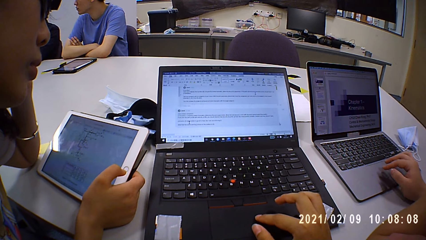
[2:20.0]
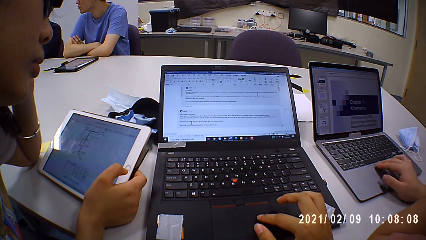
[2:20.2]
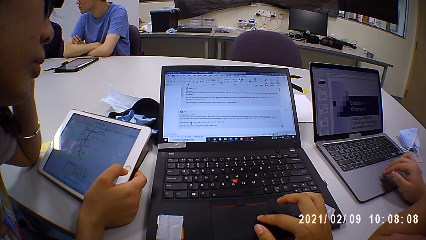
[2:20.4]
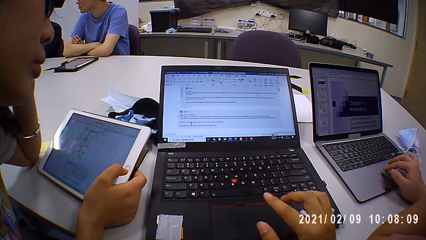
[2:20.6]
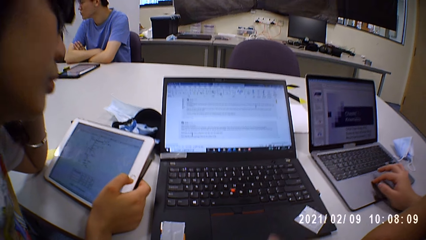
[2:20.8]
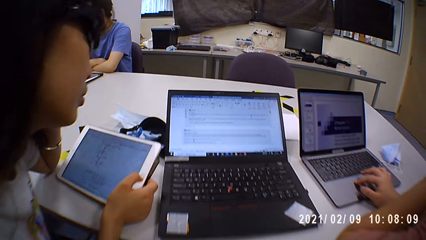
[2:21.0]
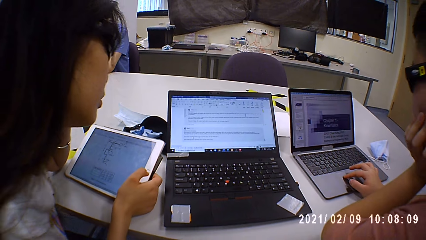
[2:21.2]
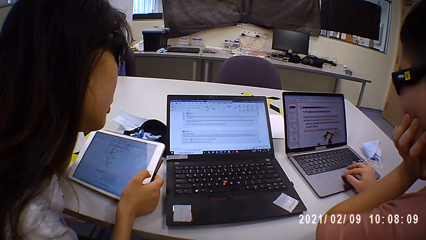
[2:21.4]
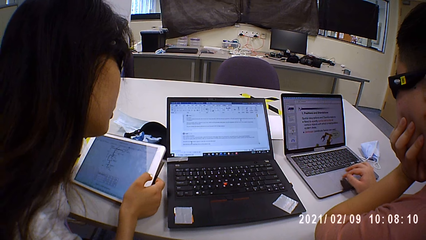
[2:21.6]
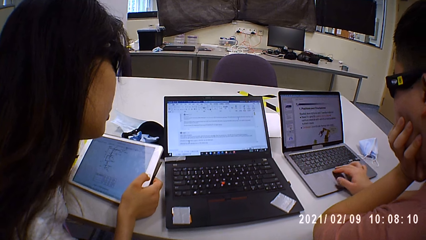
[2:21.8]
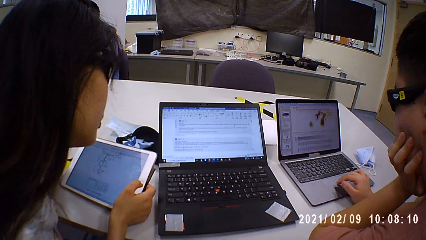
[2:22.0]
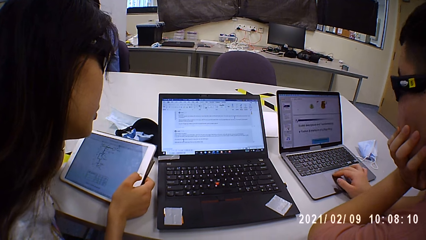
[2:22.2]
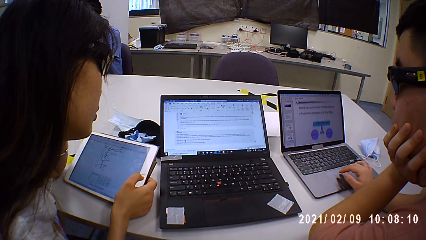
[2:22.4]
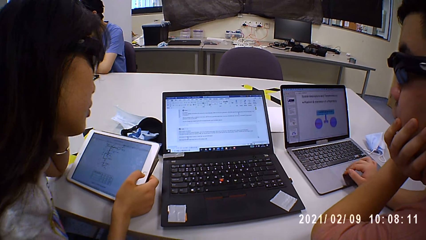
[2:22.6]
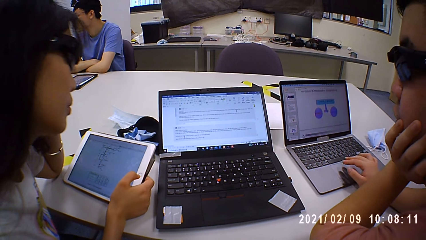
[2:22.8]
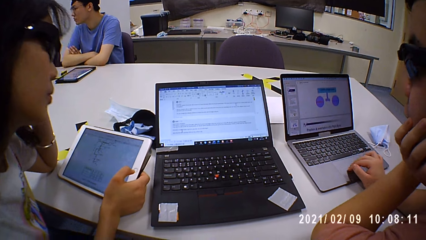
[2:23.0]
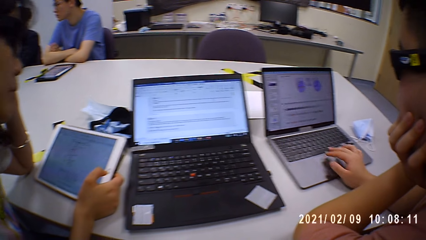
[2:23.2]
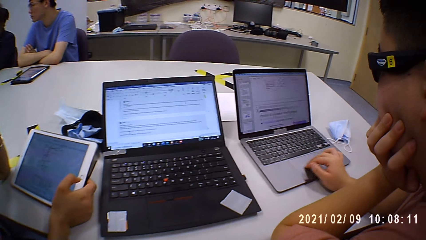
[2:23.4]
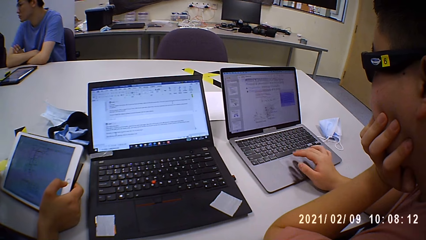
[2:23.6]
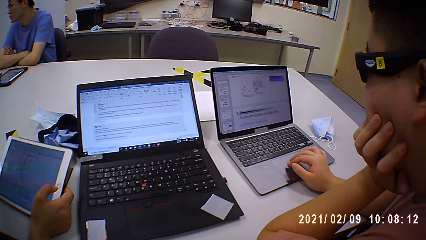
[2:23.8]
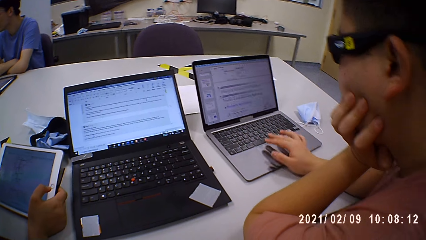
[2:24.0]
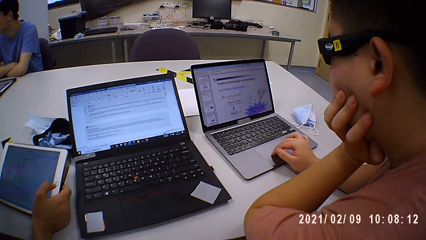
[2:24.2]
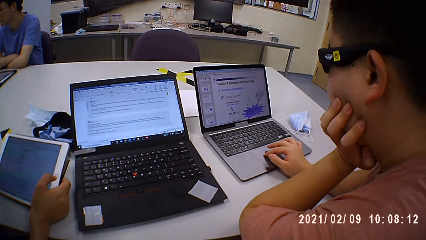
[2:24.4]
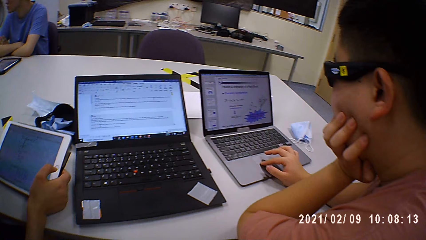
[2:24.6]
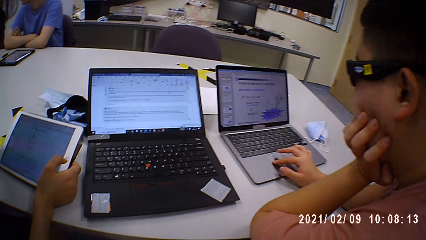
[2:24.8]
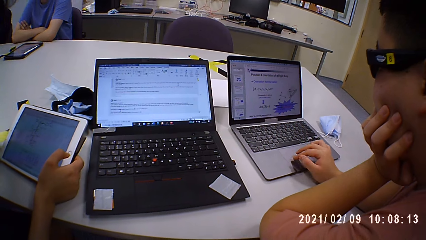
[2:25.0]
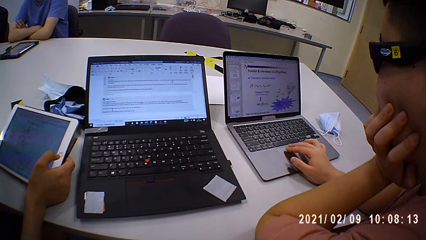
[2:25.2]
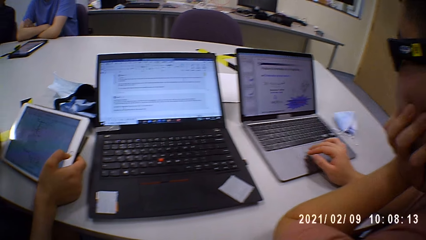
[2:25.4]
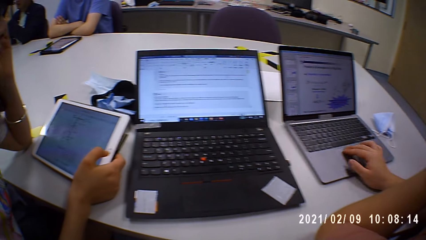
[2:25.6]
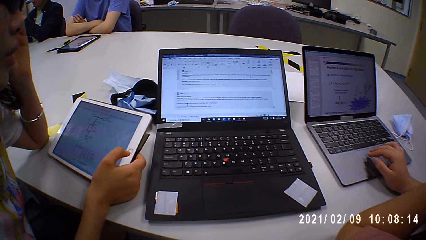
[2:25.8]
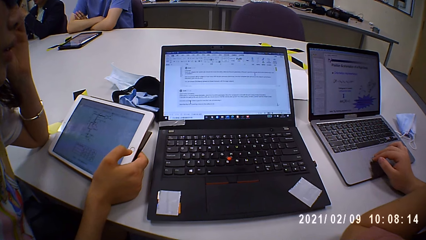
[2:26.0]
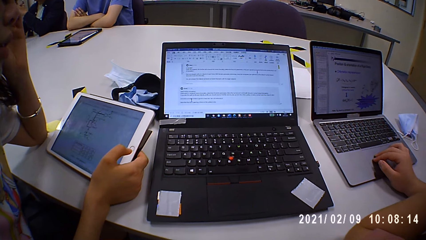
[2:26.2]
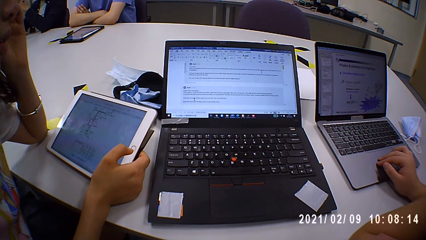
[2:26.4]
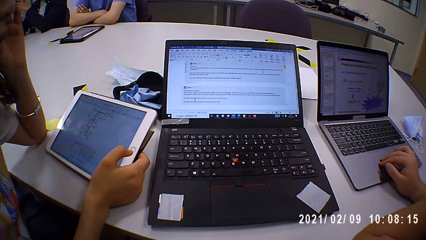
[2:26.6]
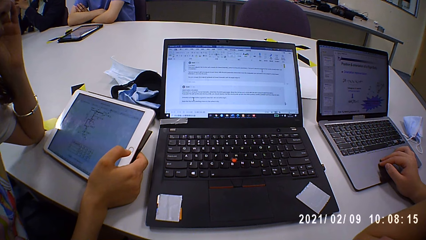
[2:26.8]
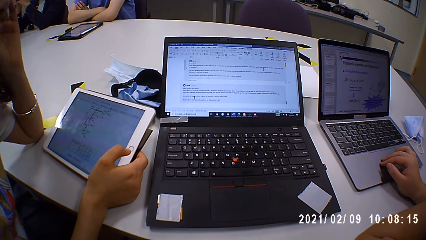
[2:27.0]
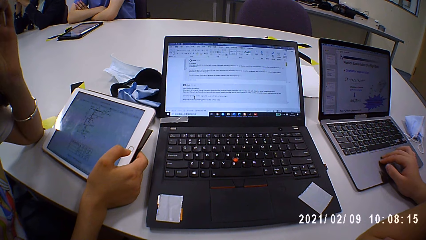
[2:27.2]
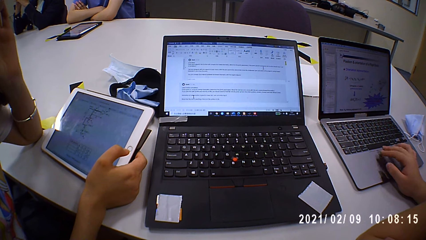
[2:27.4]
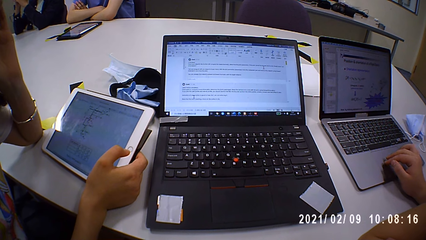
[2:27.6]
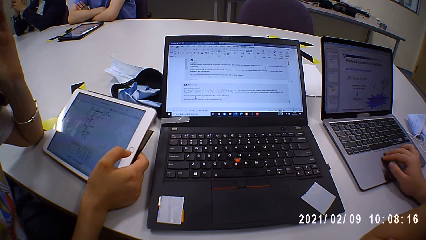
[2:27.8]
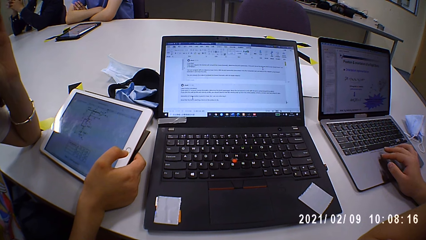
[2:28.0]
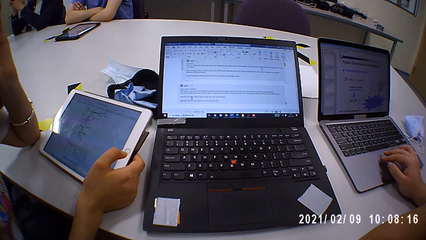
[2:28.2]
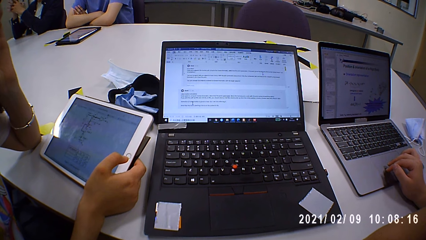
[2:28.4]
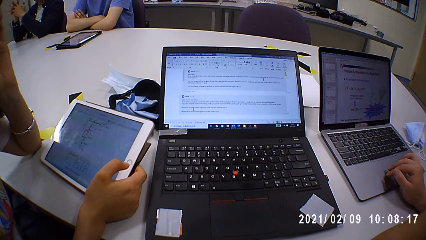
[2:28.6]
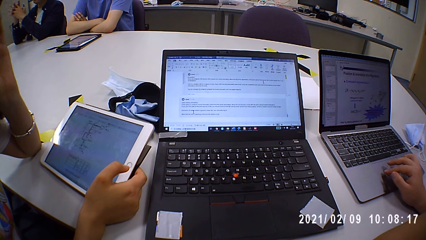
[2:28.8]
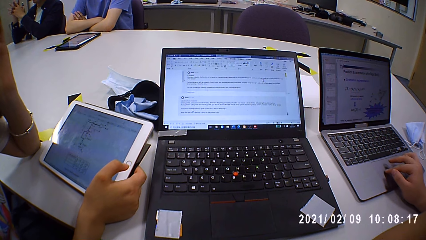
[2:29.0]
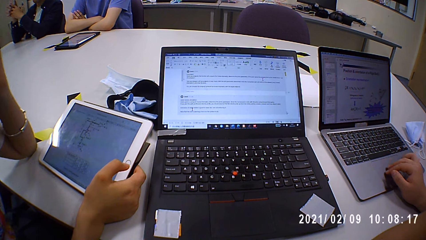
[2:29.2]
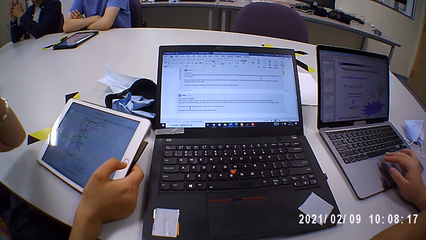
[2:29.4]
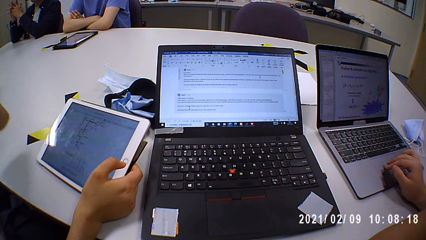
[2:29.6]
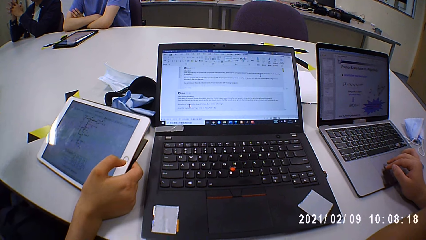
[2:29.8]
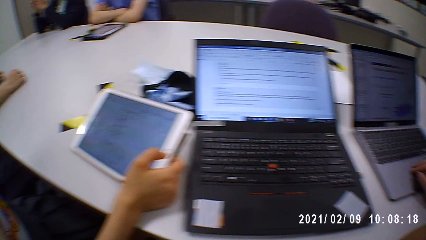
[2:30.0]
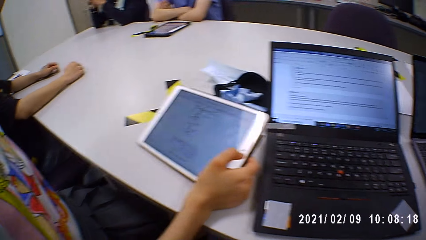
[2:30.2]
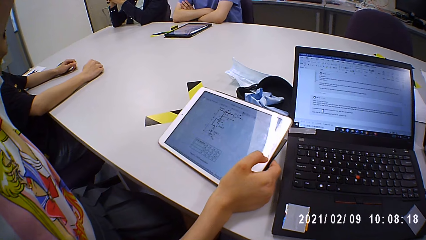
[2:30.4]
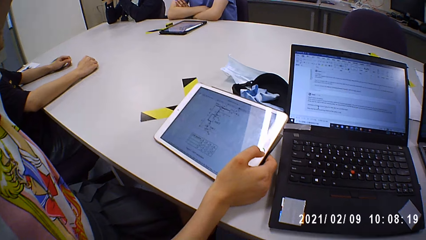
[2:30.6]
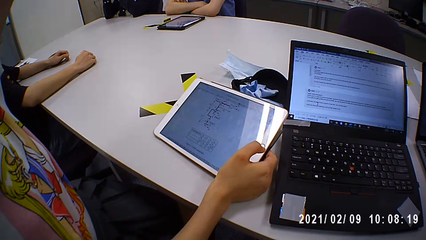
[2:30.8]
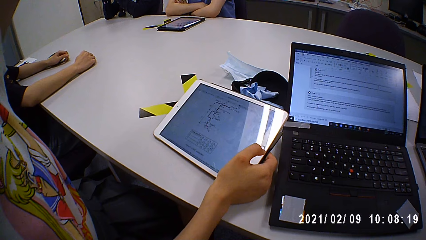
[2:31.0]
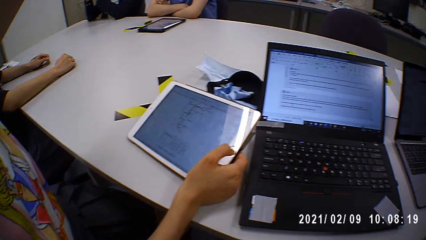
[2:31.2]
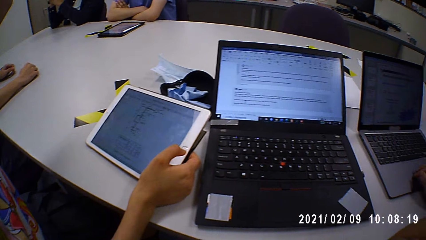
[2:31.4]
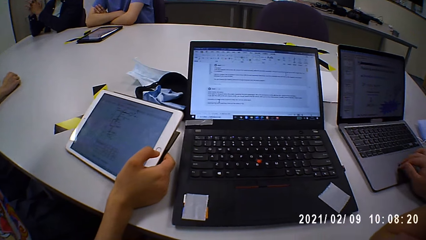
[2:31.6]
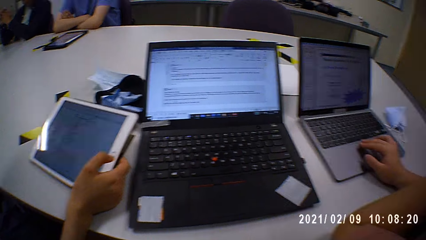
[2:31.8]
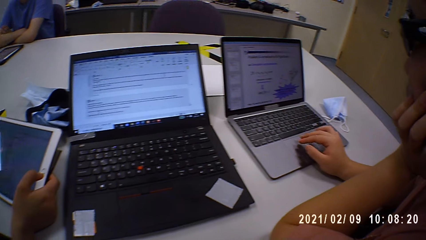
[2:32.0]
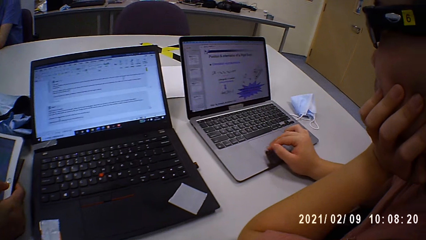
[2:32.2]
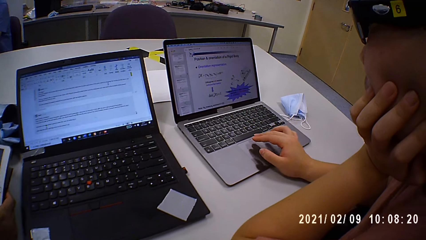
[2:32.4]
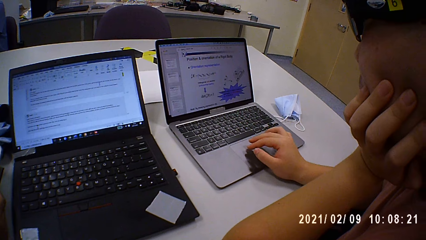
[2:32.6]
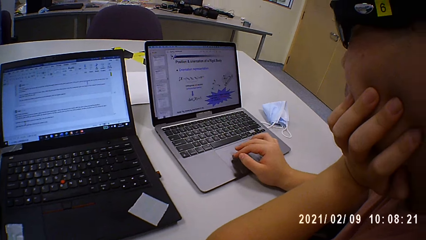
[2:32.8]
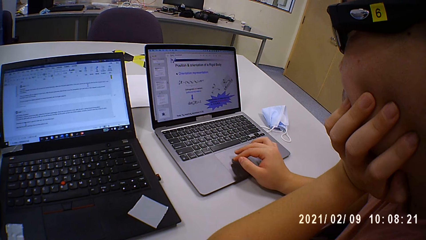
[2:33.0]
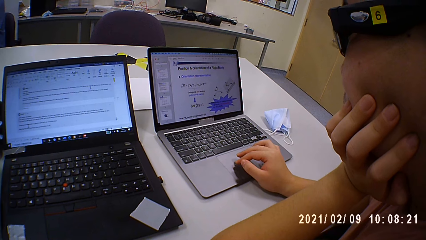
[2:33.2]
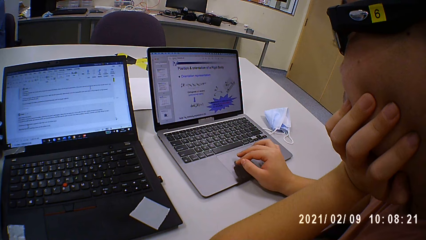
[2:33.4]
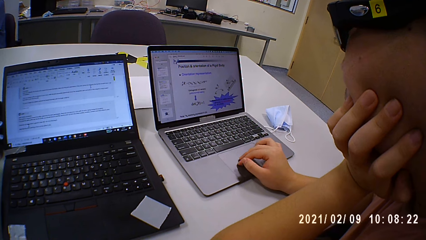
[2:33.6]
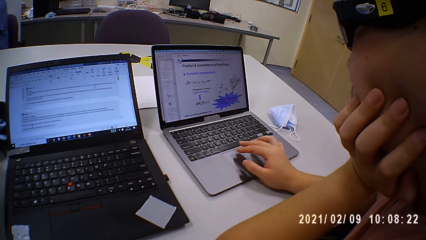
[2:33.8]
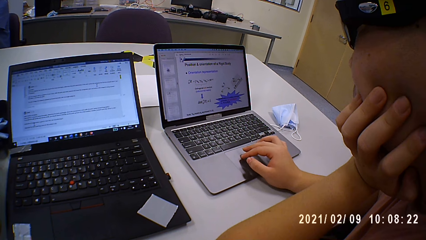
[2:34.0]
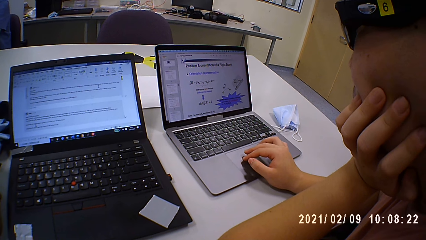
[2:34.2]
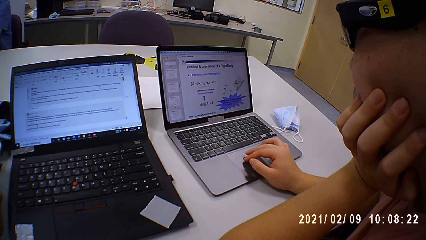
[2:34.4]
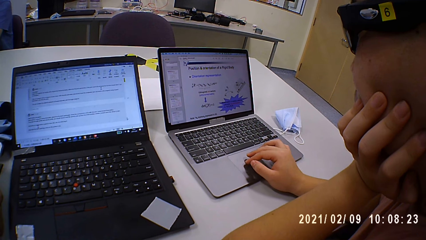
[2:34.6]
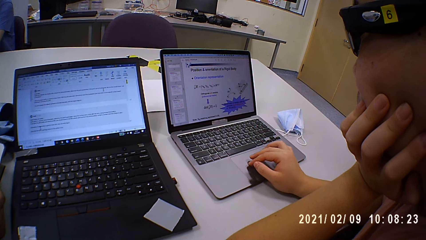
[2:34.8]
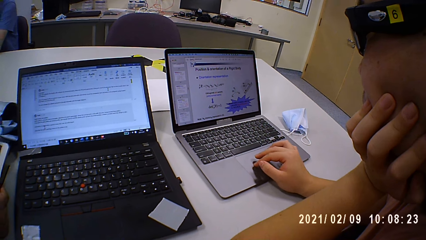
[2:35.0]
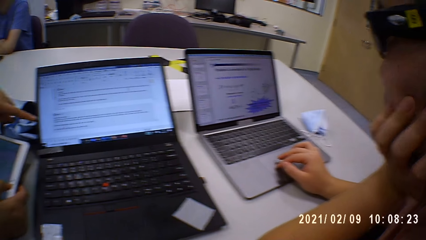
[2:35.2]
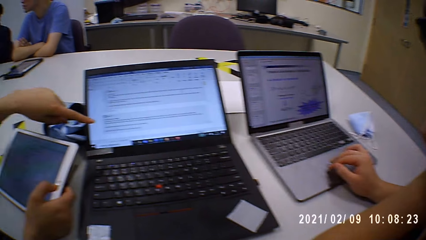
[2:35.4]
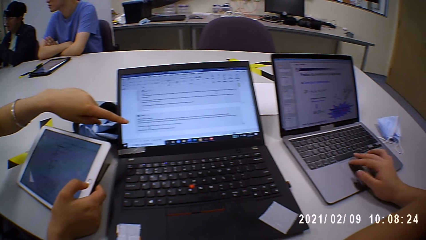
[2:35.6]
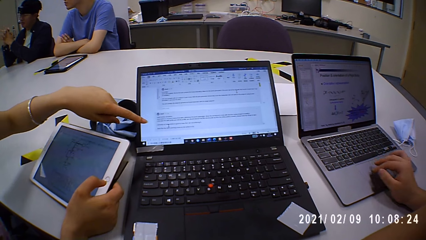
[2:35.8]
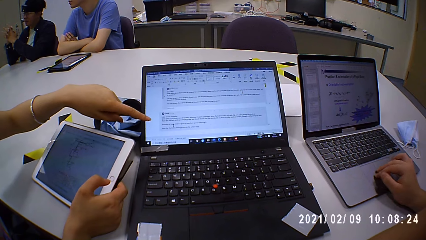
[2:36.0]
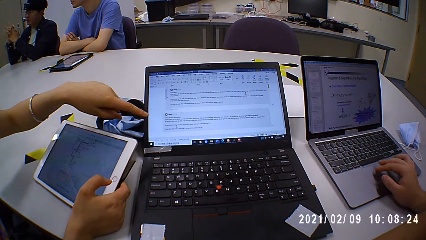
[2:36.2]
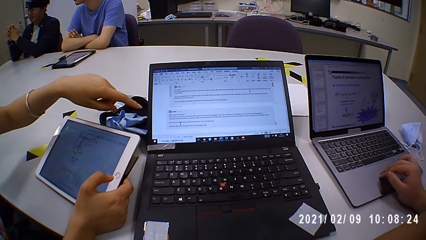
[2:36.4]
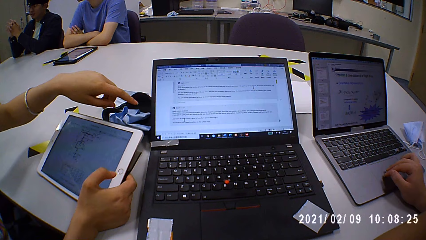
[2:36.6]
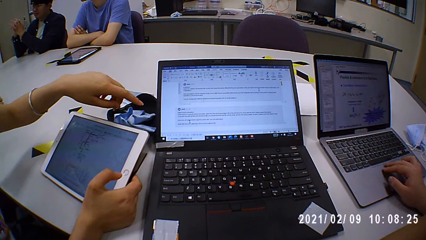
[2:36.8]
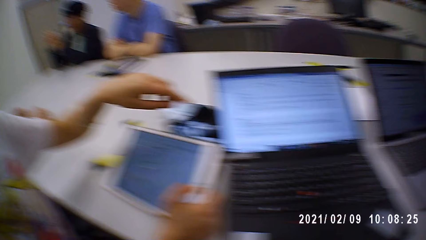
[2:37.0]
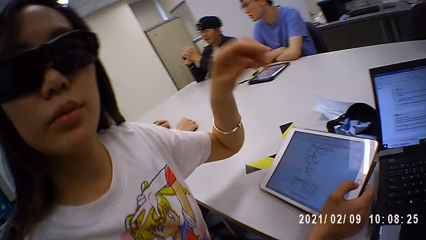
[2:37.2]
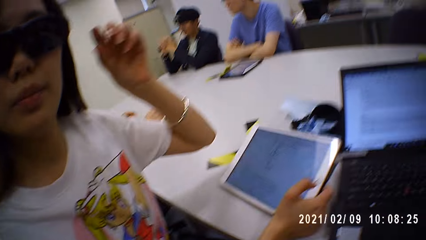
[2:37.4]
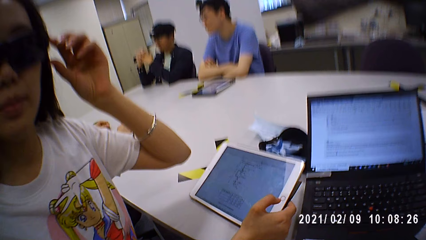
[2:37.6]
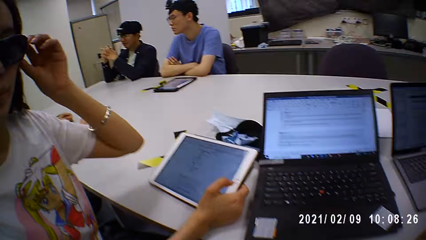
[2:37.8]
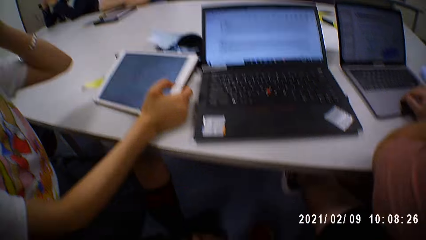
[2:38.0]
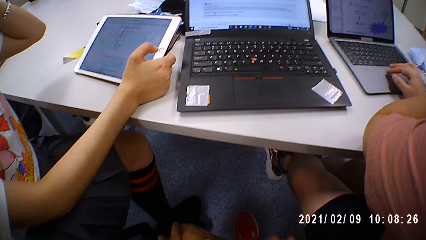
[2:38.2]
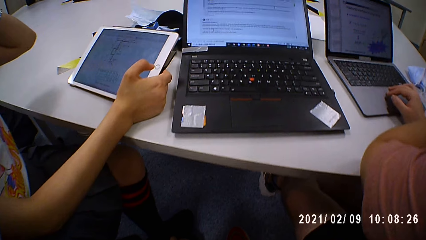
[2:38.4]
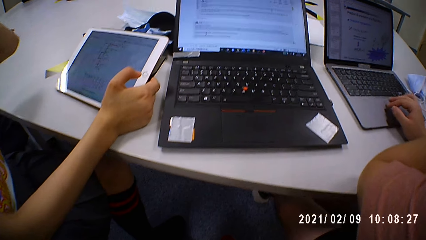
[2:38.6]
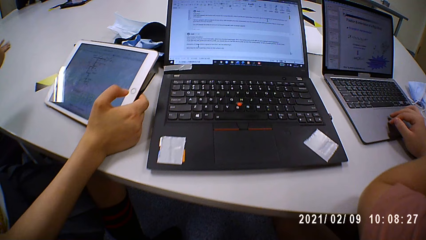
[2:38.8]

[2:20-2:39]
A person scrolls the touch iPad. The person points at the laptop screen of the camera wearer.
